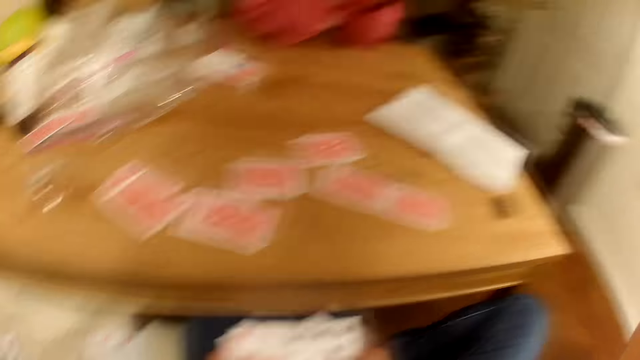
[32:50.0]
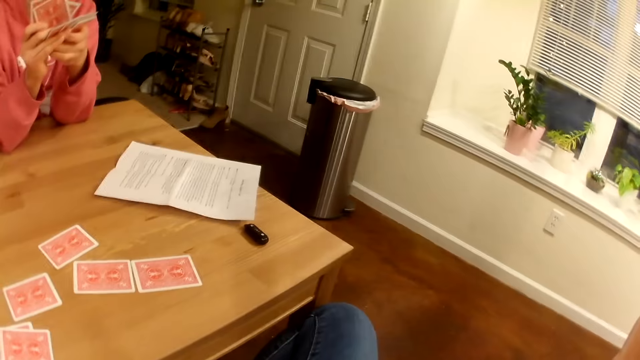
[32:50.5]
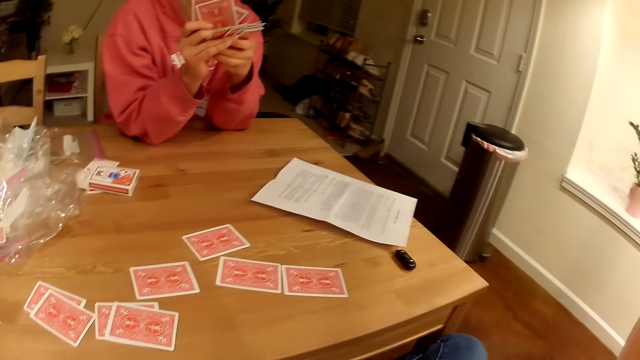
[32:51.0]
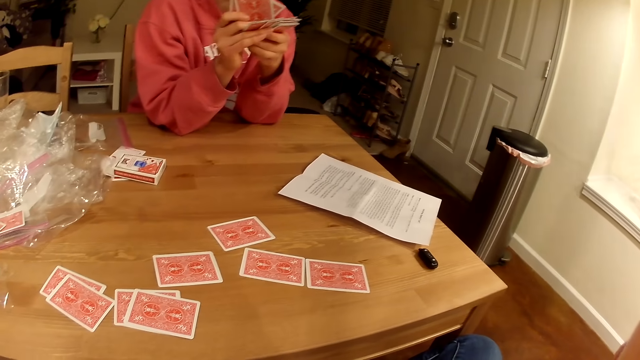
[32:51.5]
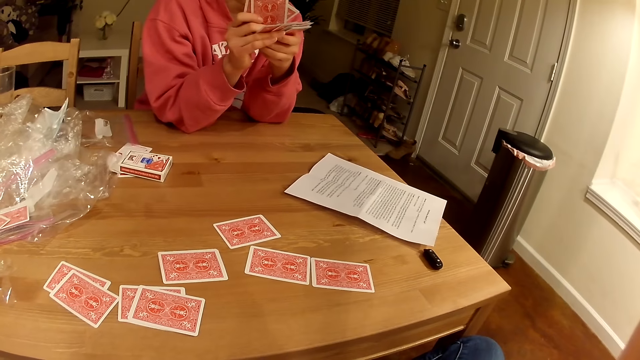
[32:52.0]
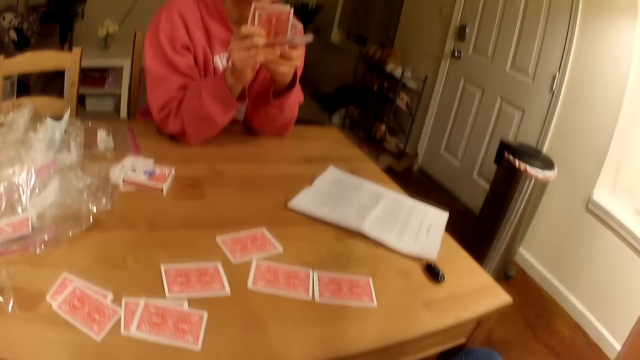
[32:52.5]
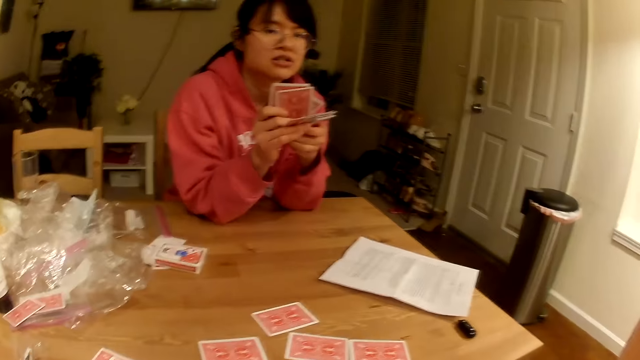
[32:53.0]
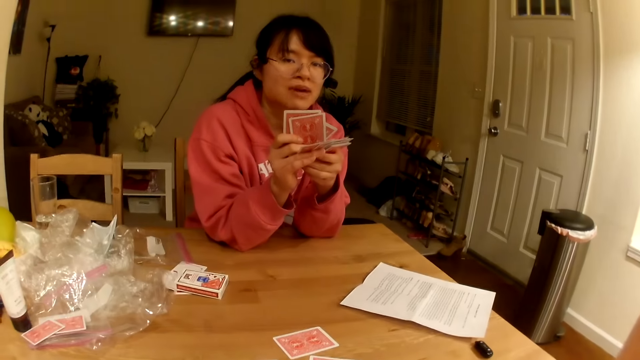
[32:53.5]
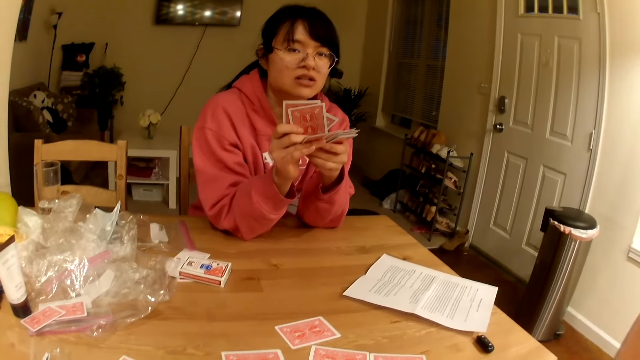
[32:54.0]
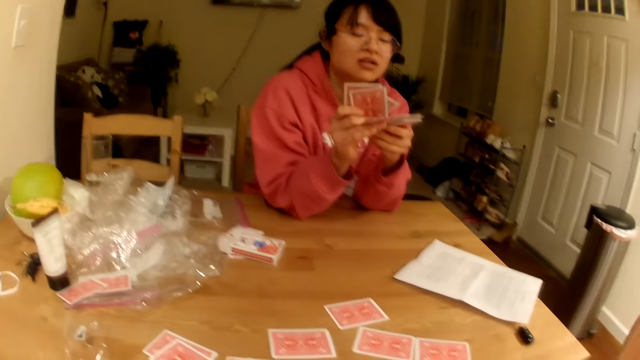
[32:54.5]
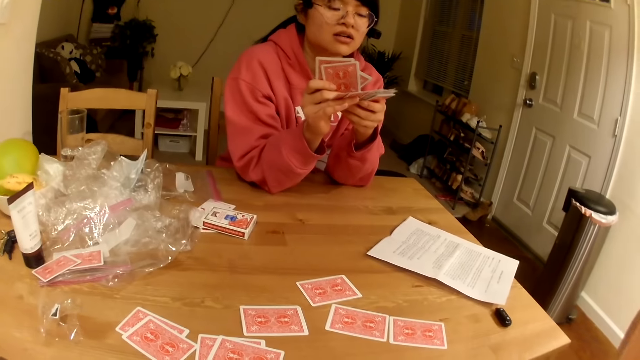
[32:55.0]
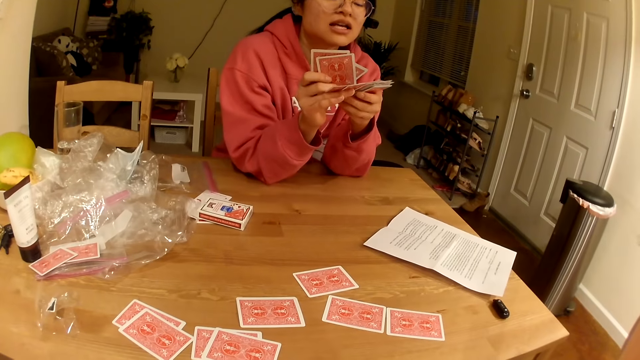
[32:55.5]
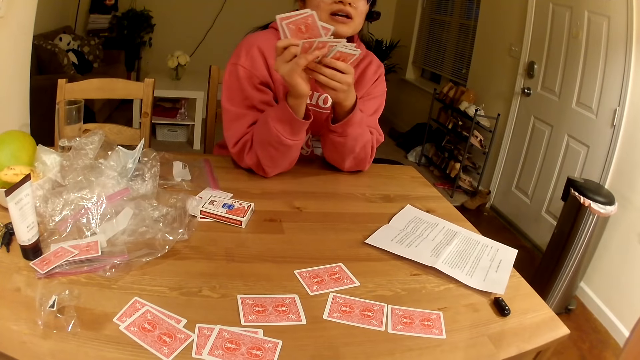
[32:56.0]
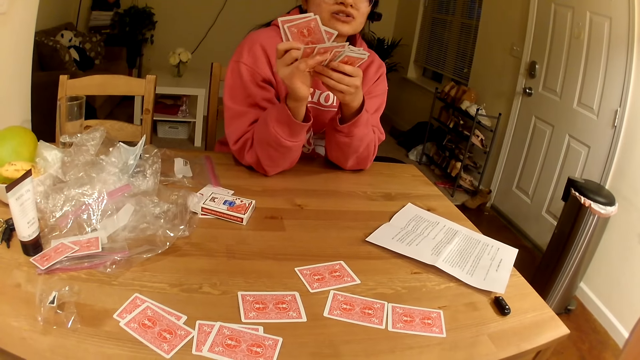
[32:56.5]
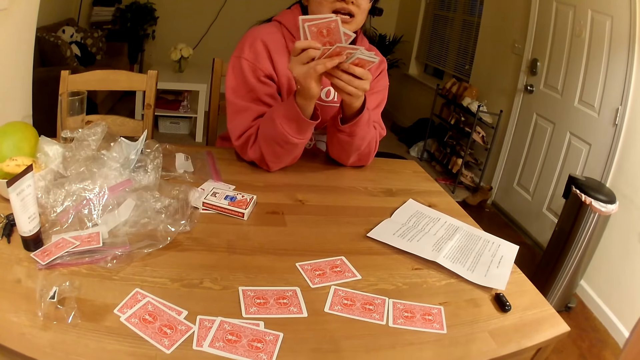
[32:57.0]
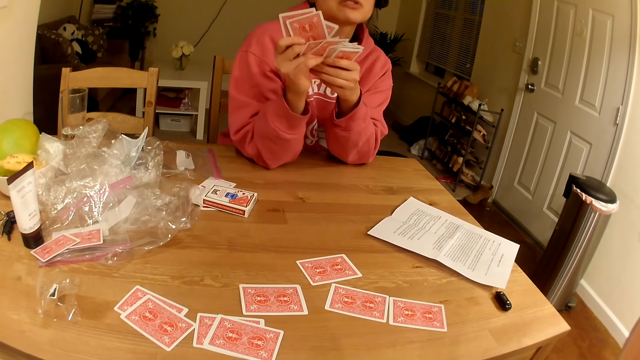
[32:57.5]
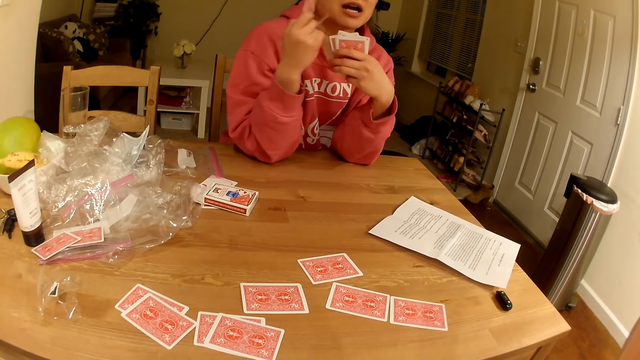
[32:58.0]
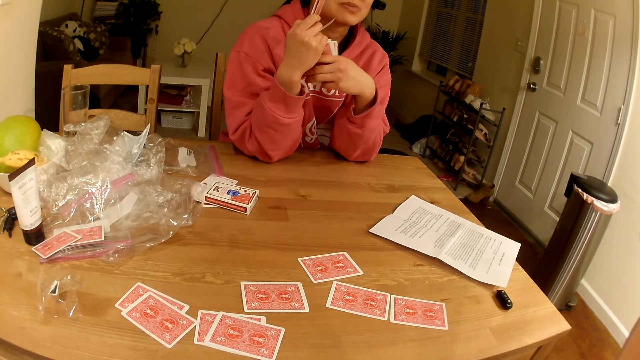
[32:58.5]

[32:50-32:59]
The camera wearer looks around. They look at a lady.

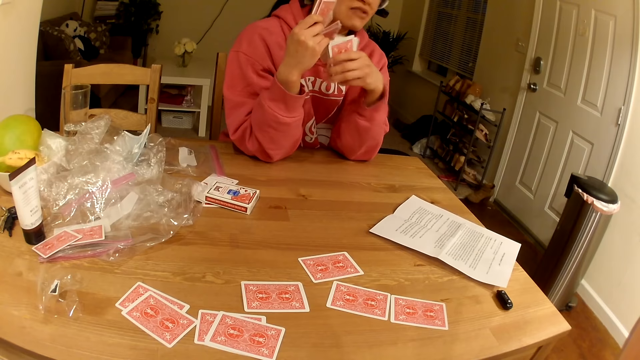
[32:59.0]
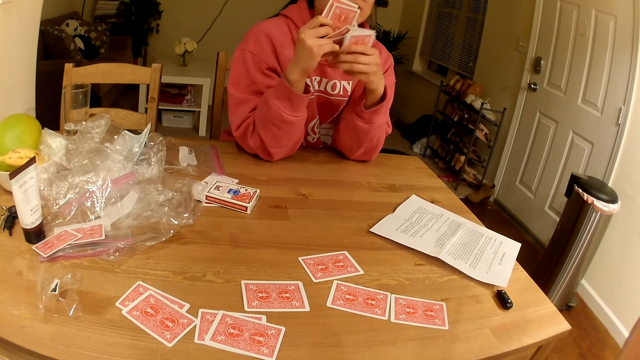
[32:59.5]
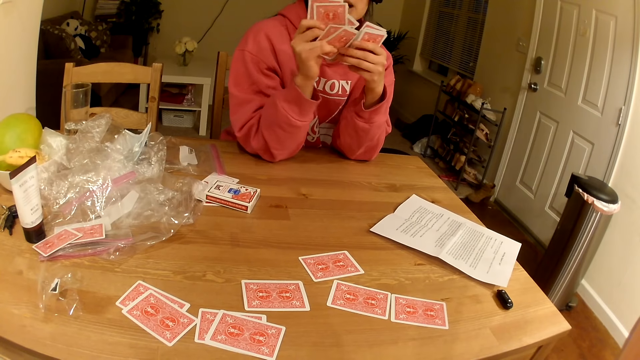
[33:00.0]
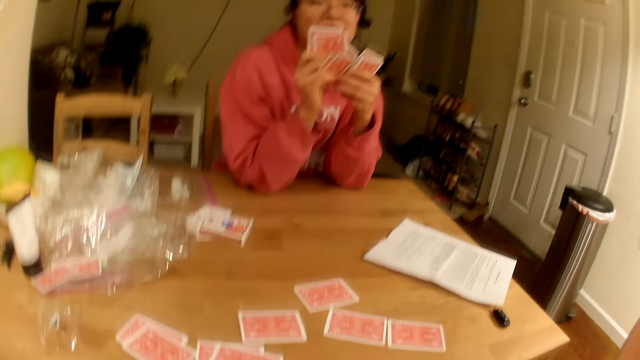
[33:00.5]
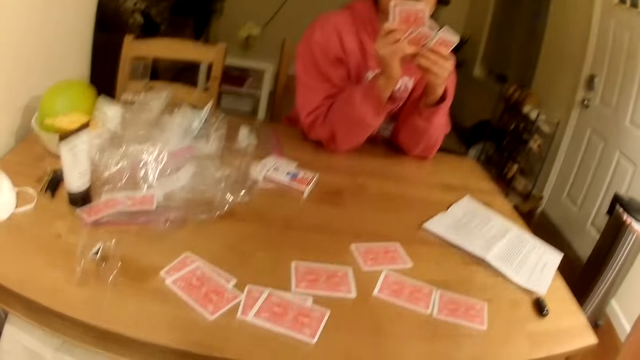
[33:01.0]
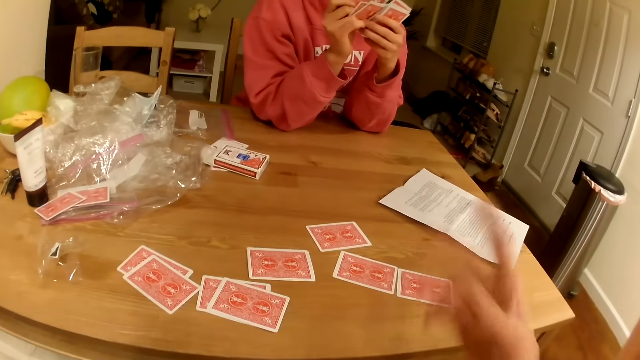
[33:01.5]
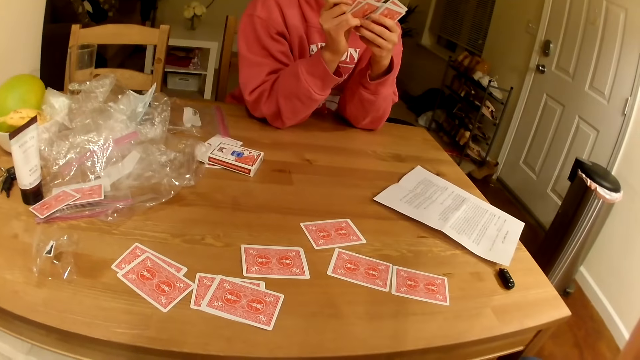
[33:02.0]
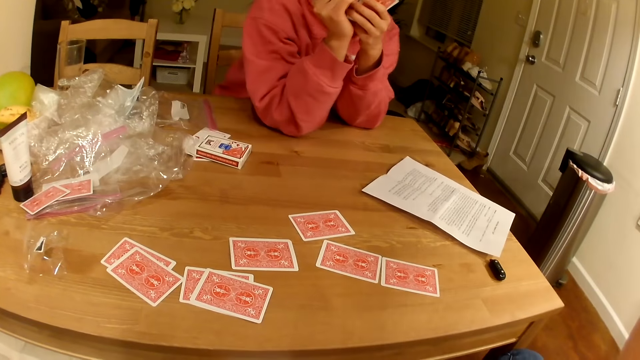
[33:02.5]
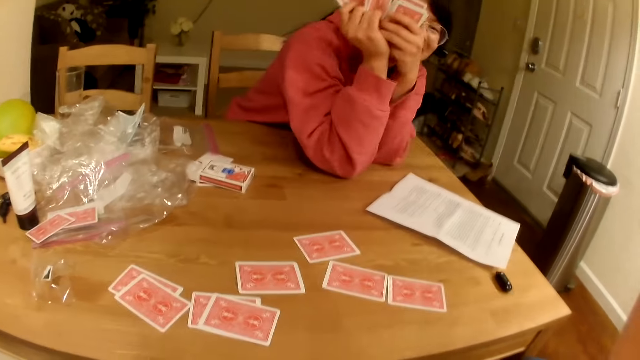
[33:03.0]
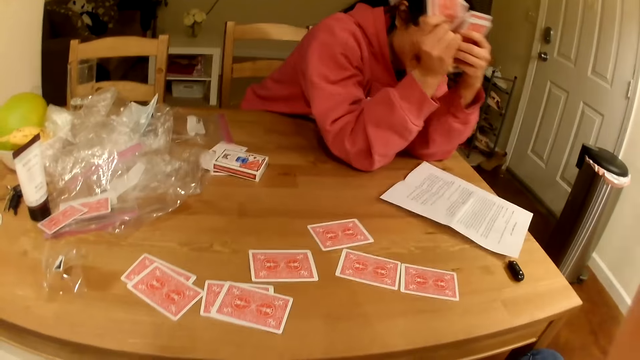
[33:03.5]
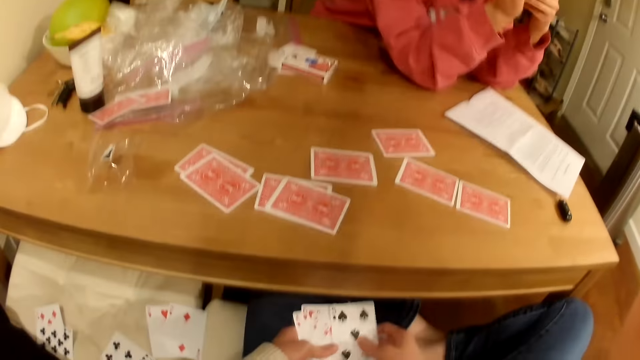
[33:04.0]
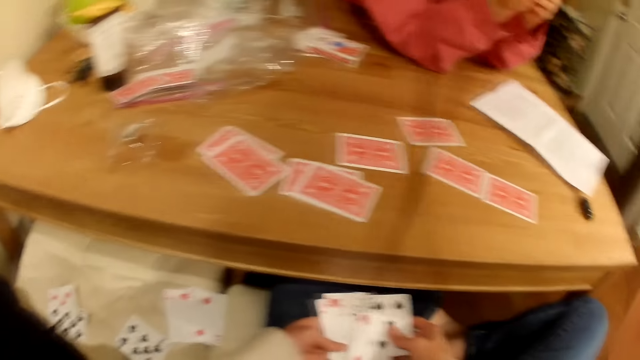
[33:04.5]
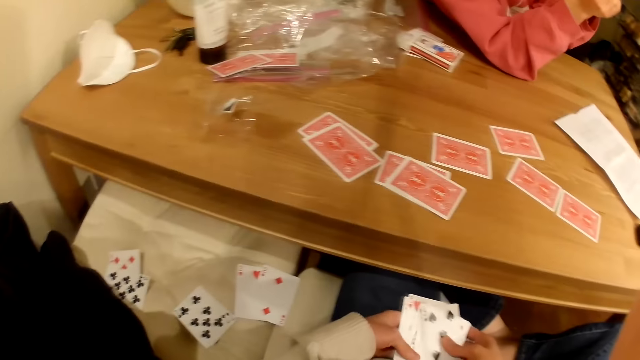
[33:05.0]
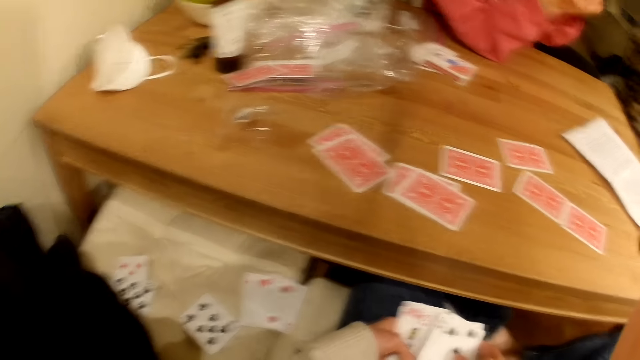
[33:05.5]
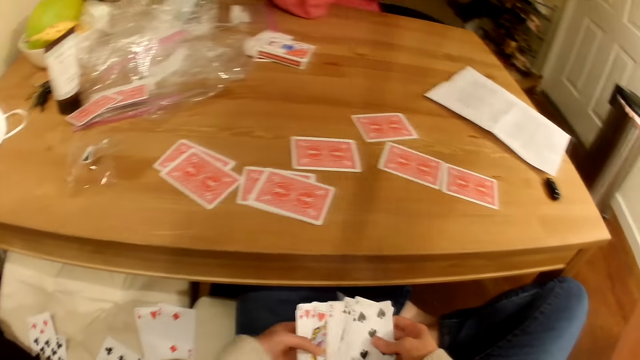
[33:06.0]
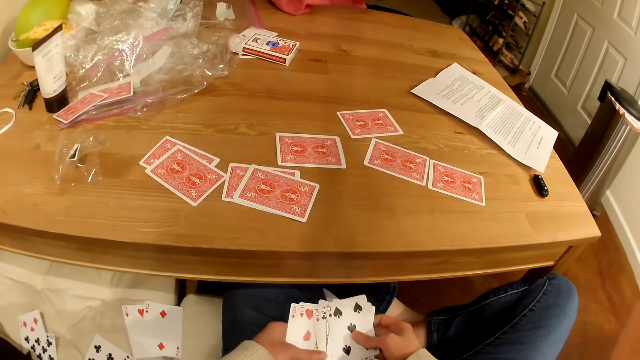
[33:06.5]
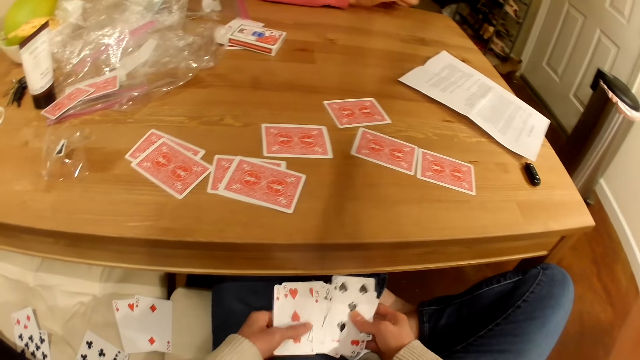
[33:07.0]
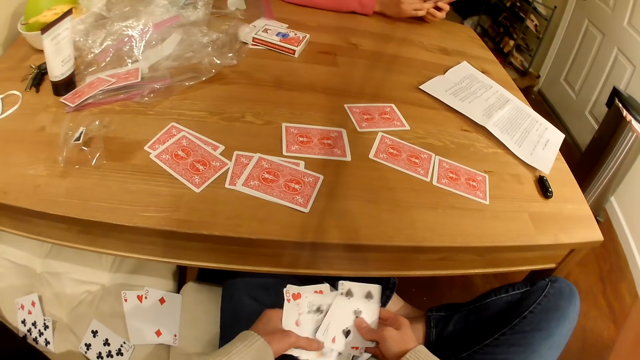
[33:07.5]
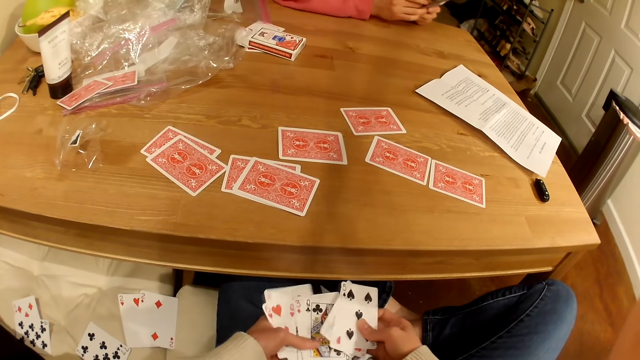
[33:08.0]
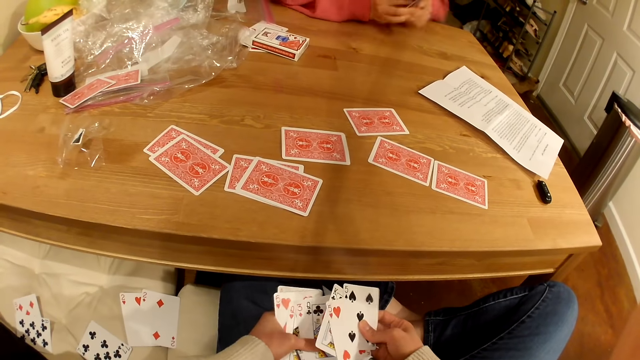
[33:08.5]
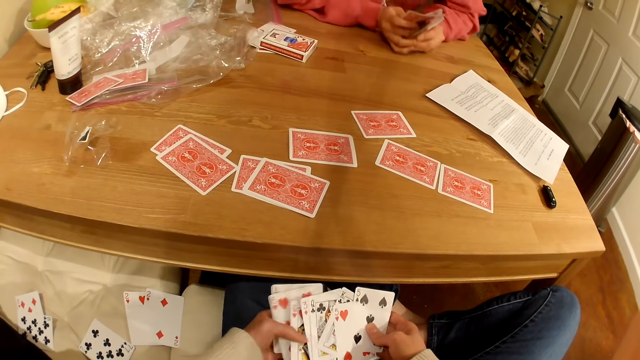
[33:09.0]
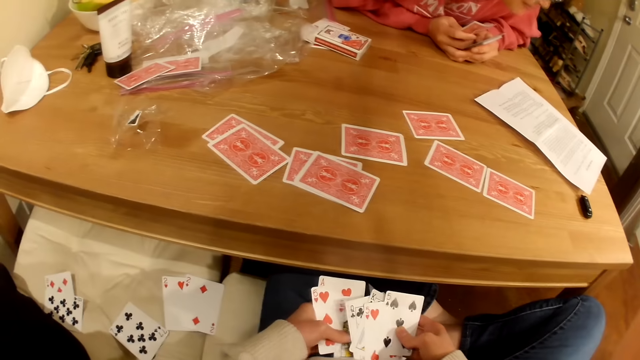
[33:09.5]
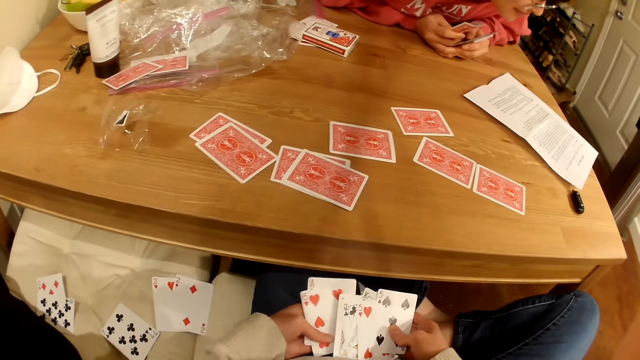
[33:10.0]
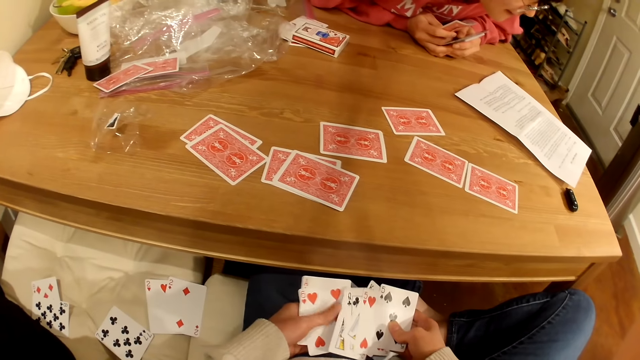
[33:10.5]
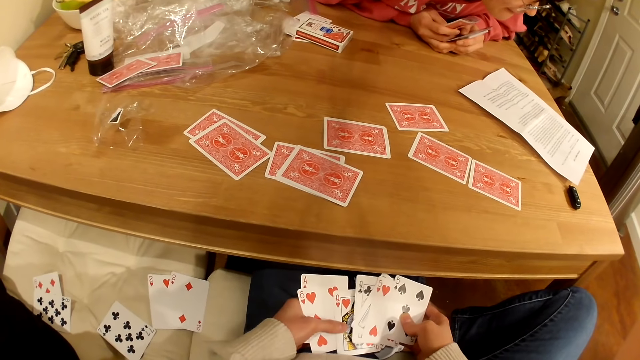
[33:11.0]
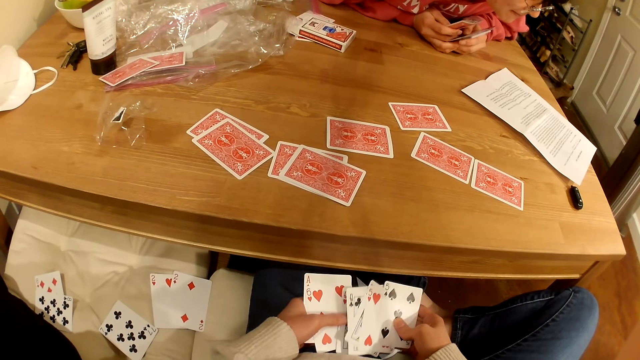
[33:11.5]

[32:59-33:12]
The camera wearer points with the right finger. They shuffle playing cards. They look down at the cards. A person looks at the written paper on the table.
